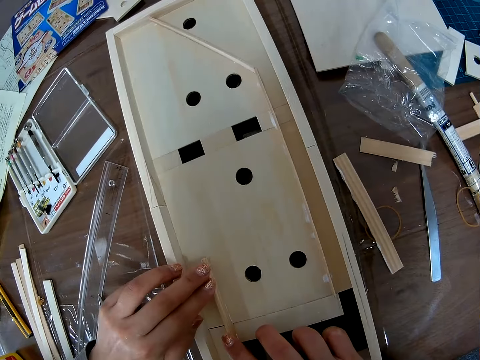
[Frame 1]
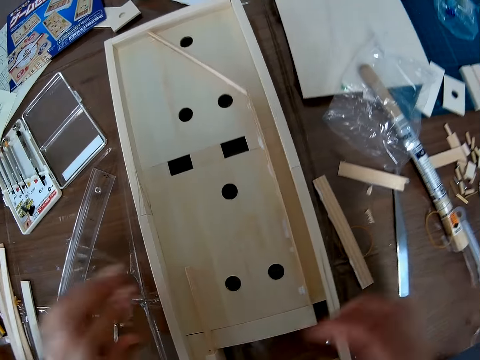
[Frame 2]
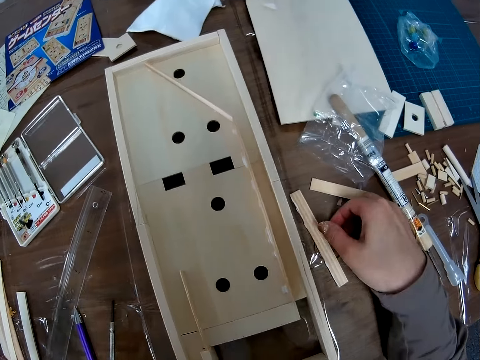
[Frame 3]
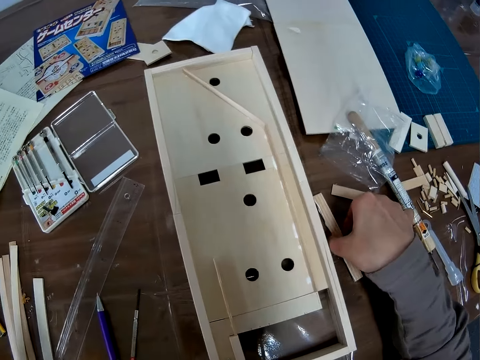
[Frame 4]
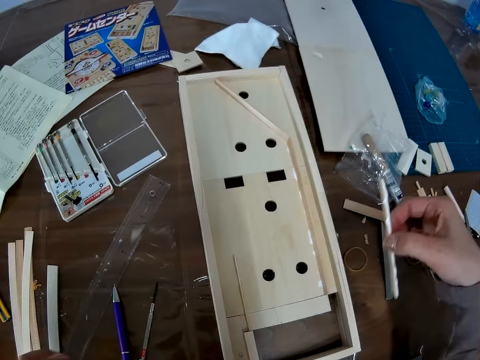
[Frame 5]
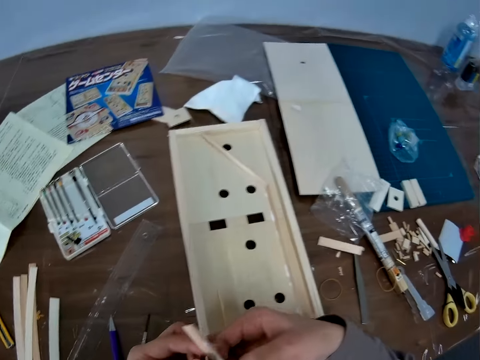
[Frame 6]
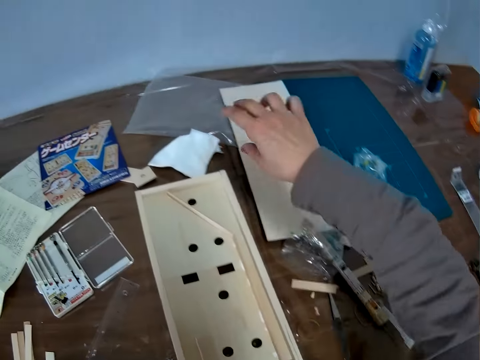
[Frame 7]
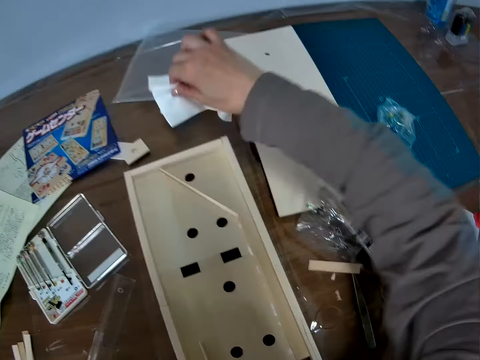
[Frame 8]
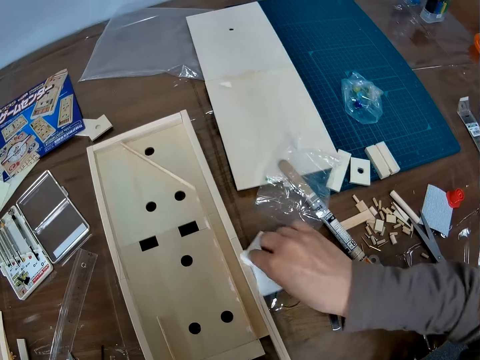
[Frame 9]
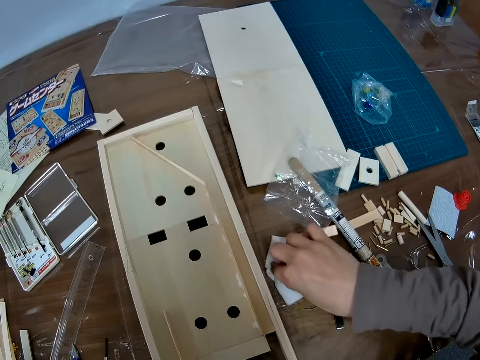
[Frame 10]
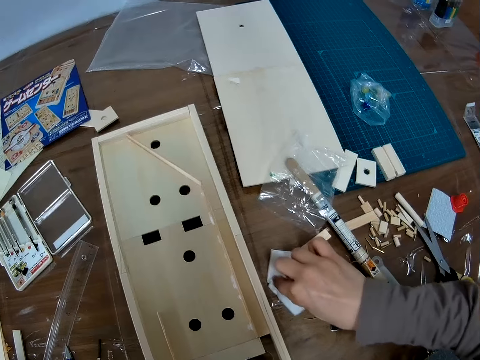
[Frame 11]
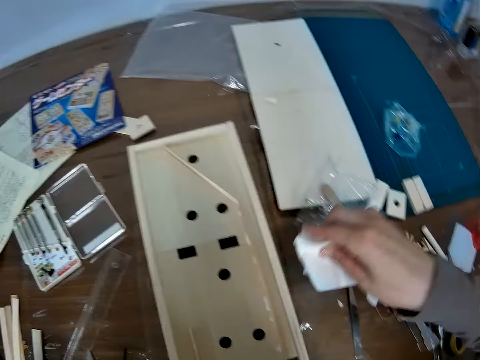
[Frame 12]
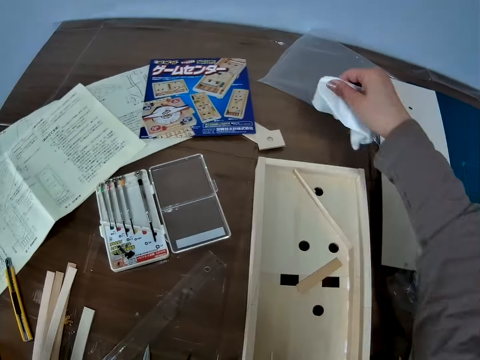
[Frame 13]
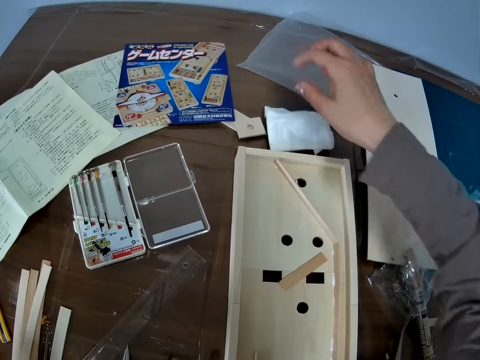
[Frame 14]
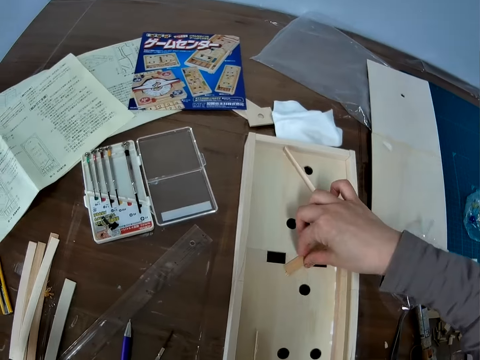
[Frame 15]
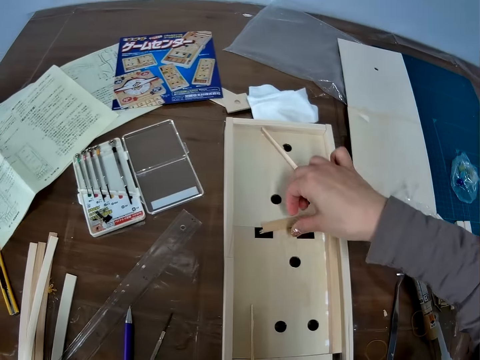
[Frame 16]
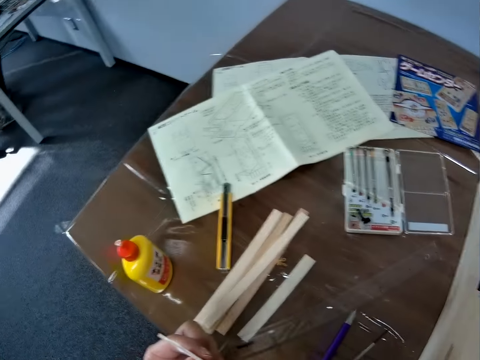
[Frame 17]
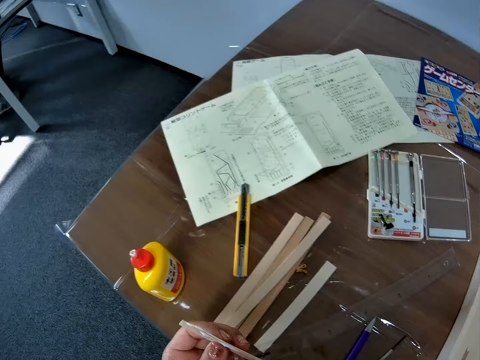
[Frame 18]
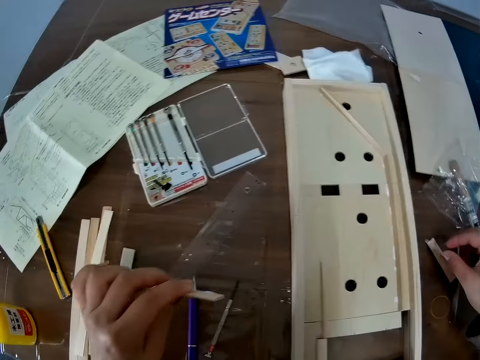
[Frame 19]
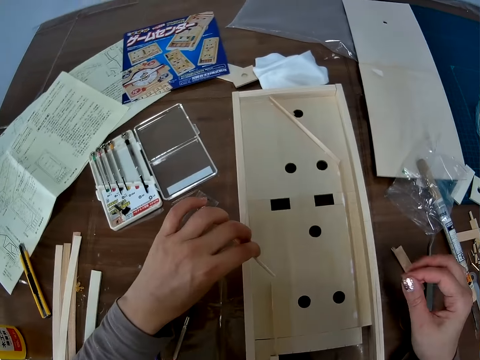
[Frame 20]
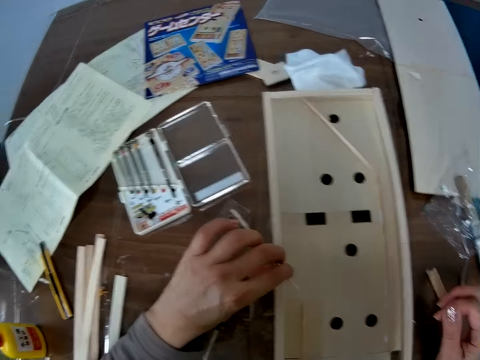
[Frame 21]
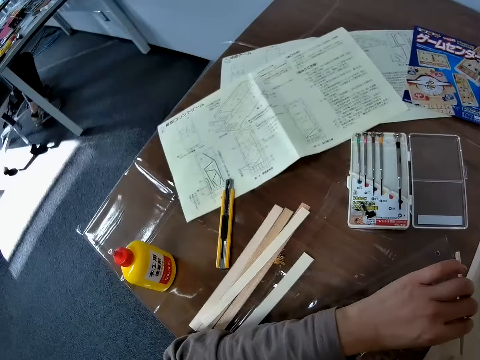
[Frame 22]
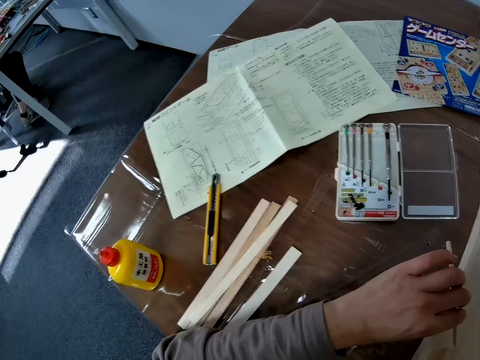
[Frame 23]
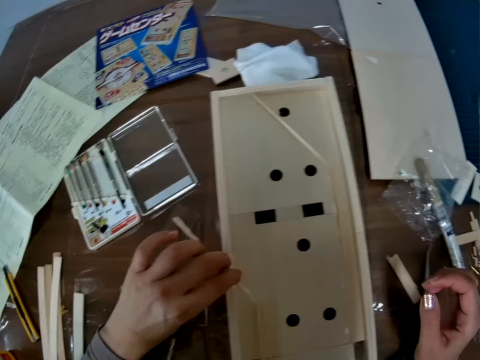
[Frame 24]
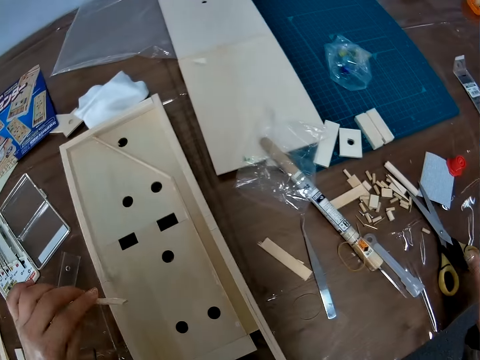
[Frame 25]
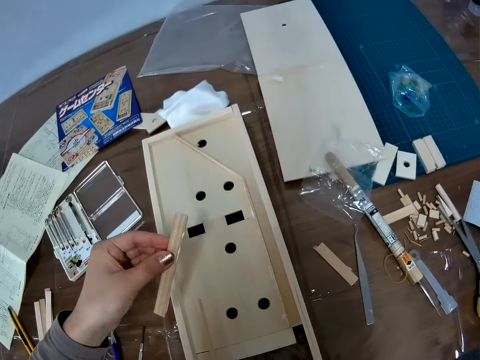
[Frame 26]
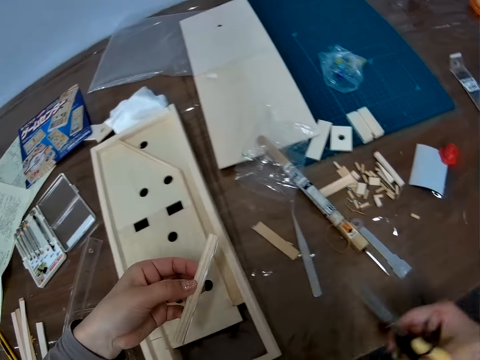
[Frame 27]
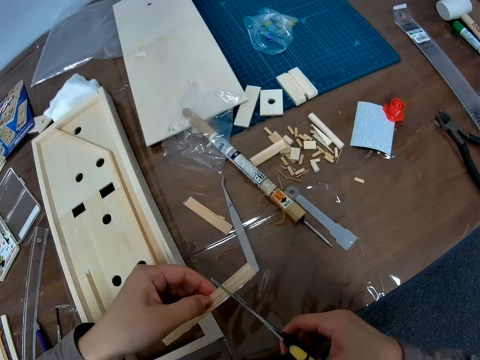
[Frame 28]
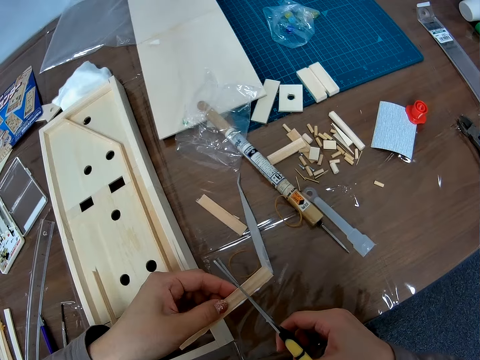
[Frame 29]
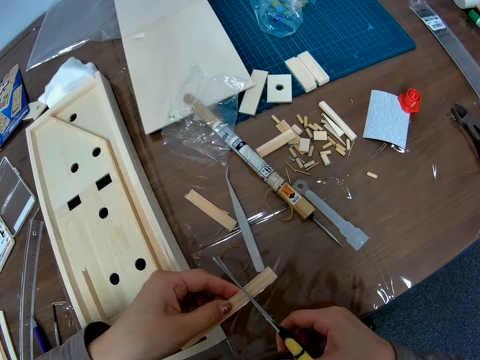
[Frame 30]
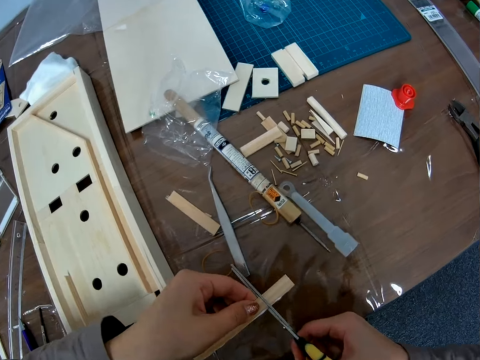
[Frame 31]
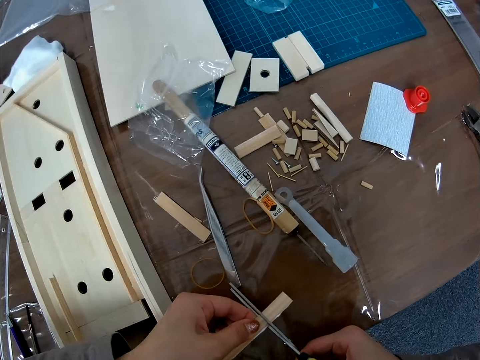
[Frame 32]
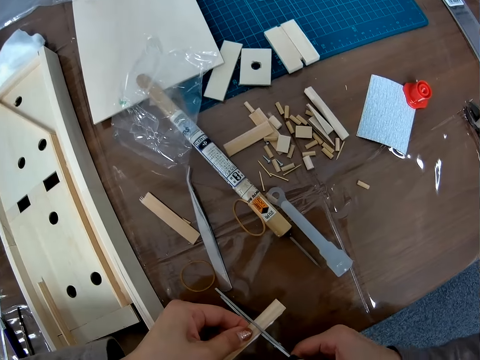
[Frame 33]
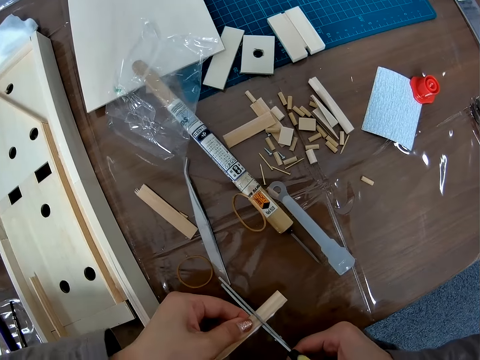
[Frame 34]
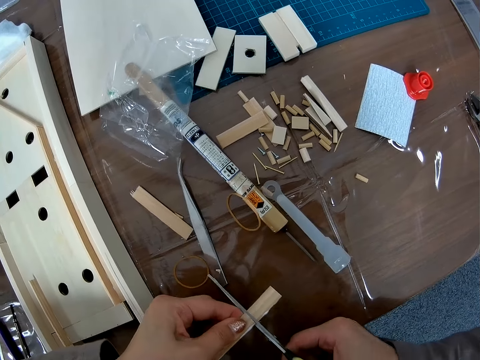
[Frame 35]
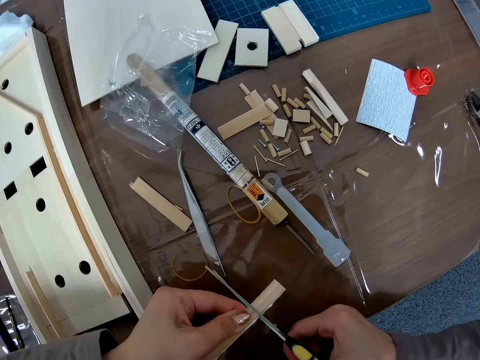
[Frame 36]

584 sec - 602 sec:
The camera wearer picks another piece of model wood from the table with the right hand. They shift the piece to the left hand. They pick a piece of towel paper on the table with the right hand. They wipe part of the table with the towel paper. They return the paper to its initial place on one side of the table. They pick a piece of model wood on the model structure with the right hand. They stretch the wood in the left hand towards the model structure, and place the wood in the right hand on the table. They pick the scissors from the table using the right hand. They cut the piece of wood in the left hand into two with the scissors.

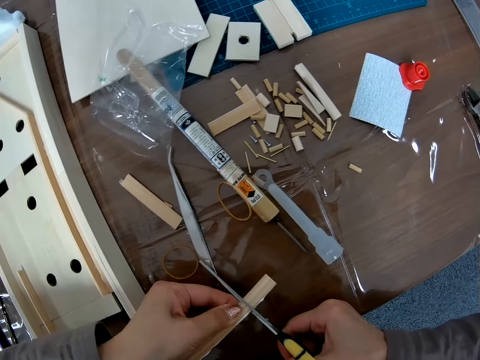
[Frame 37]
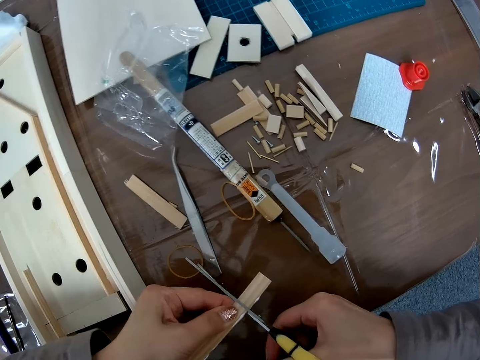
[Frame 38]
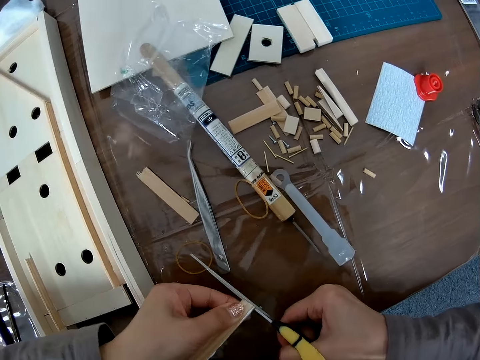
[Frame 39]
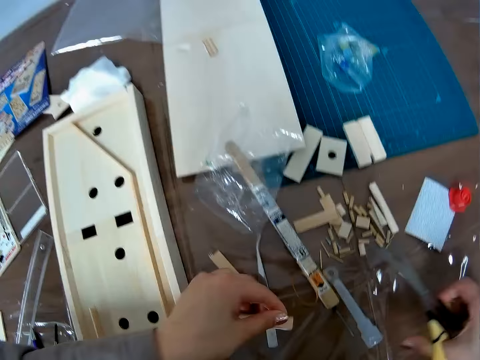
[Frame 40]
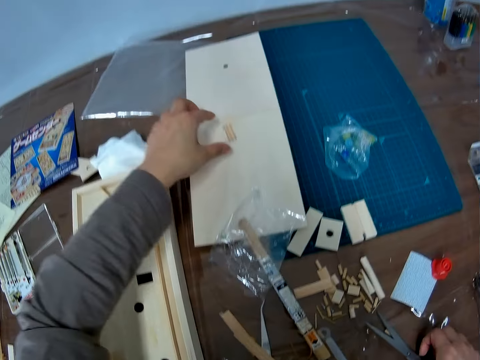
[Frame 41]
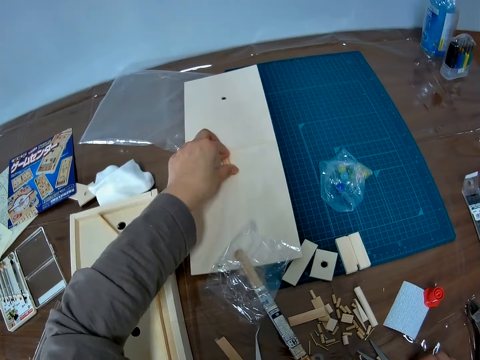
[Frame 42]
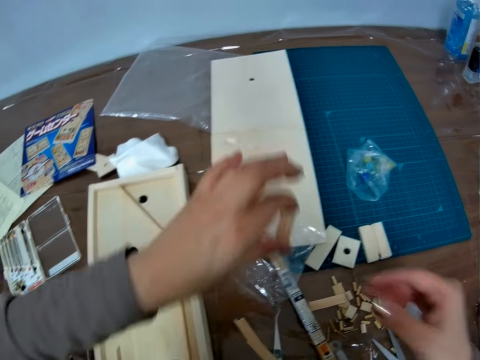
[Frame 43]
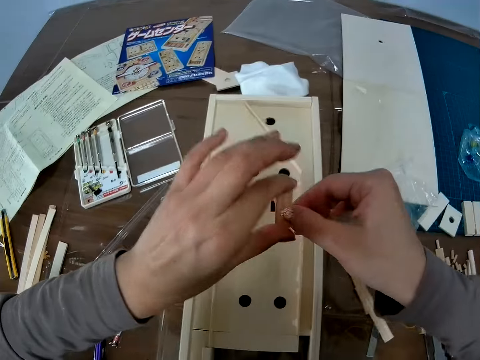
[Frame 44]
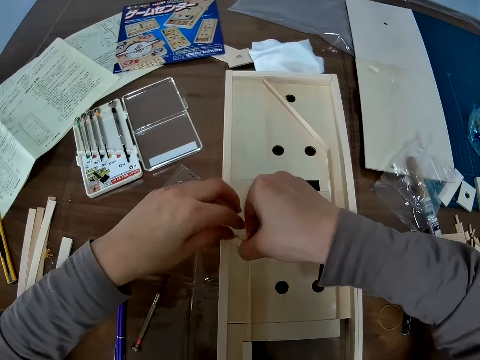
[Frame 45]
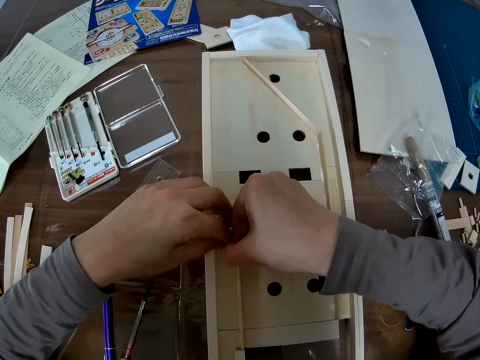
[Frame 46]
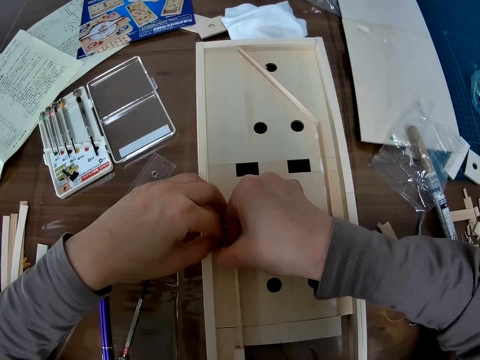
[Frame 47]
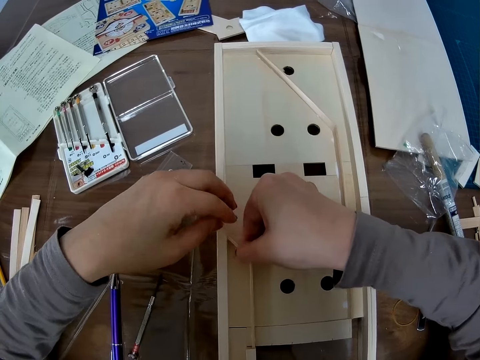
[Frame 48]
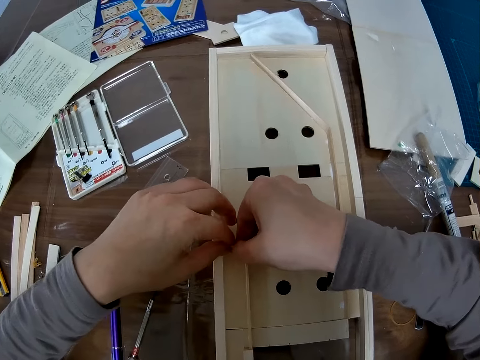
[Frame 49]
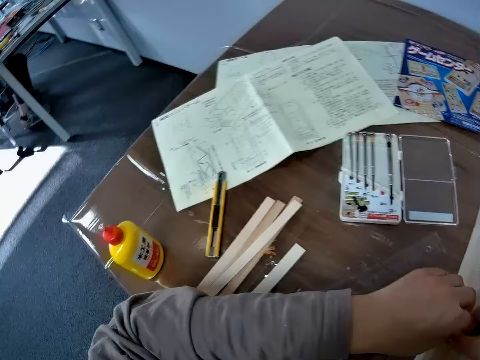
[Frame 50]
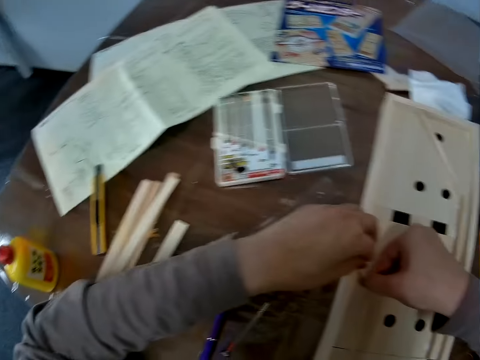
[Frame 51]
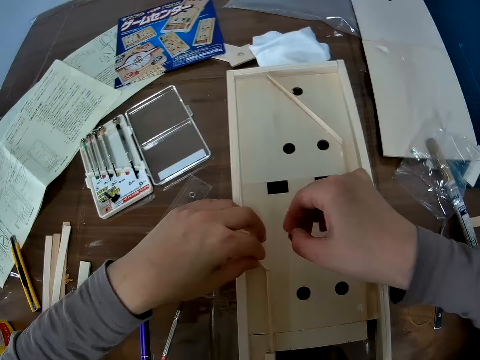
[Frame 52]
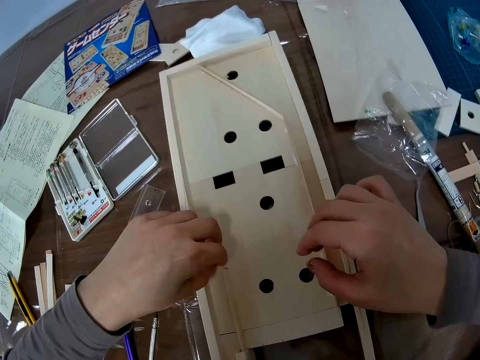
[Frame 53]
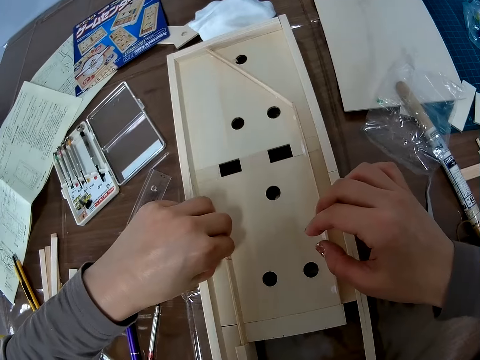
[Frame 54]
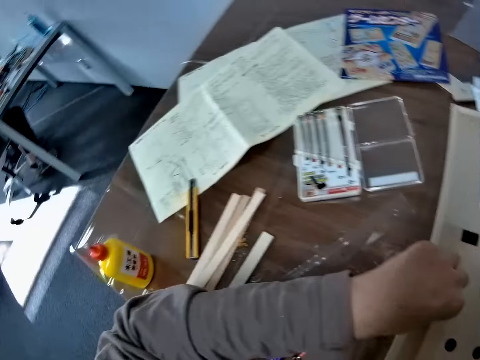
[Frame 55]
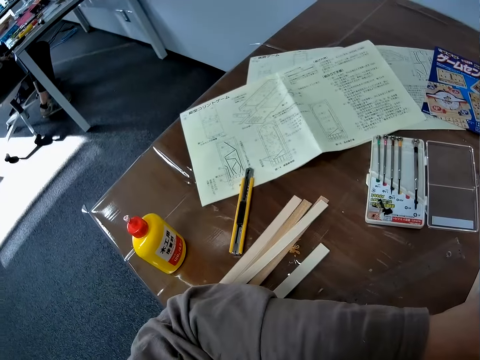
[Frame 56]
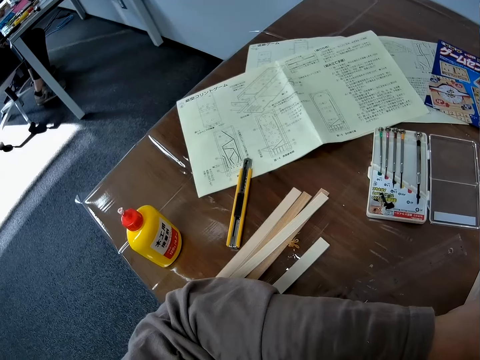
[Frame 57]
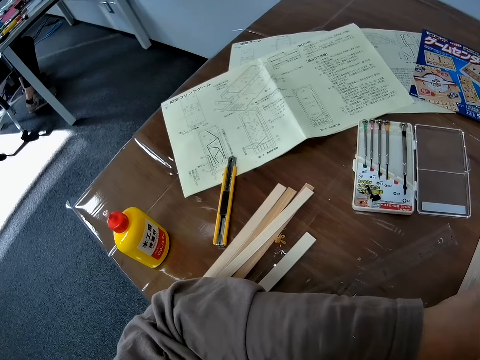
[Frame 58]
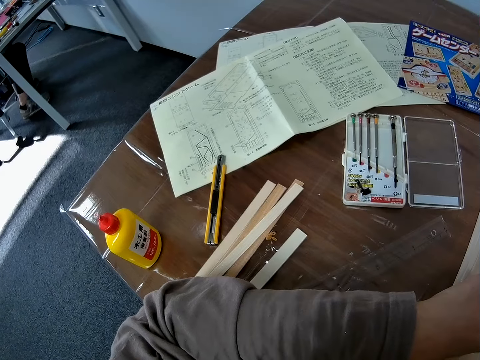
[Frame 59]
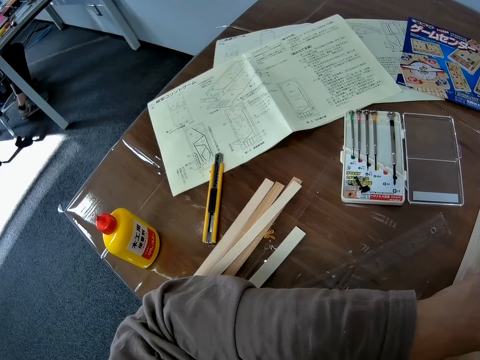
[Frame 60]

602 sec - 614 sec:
The camera wearer drops the piece in the left hand on the table. They place the scissors in the right hand on the table. They pick the other cut piece on the table with the left hand. They shift the piece of wood to the right hand. They fix the wood on the model structure using both hands. They lift the right hand off the piece. They fix the wood on the model structure with the left hand.
